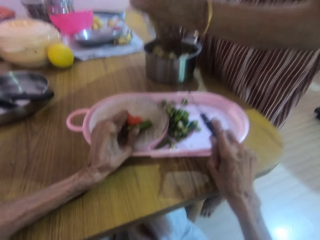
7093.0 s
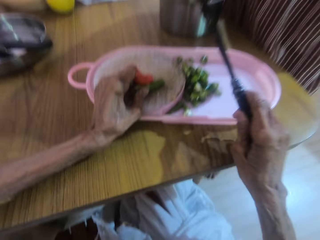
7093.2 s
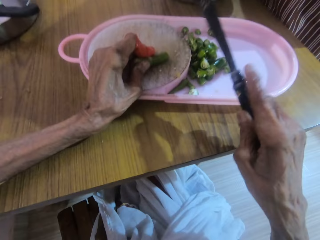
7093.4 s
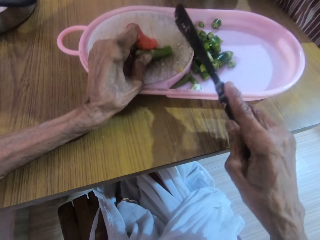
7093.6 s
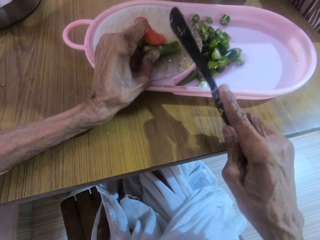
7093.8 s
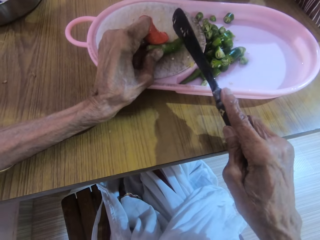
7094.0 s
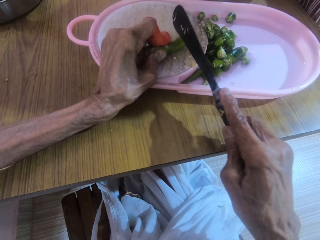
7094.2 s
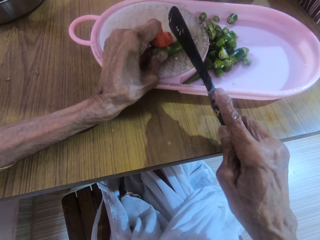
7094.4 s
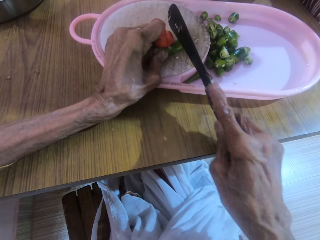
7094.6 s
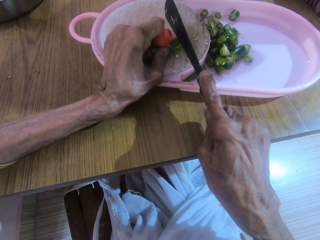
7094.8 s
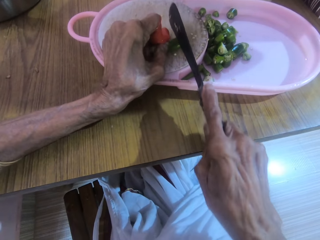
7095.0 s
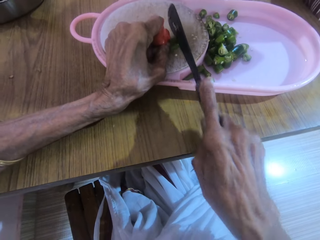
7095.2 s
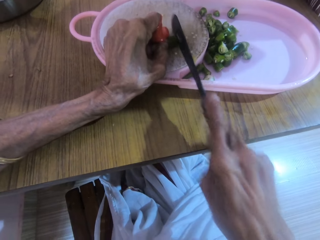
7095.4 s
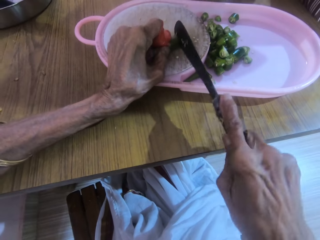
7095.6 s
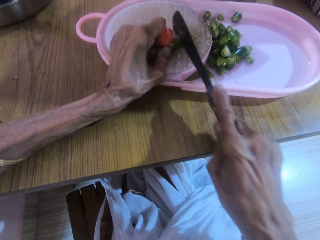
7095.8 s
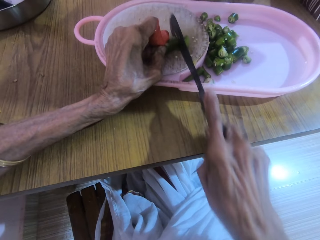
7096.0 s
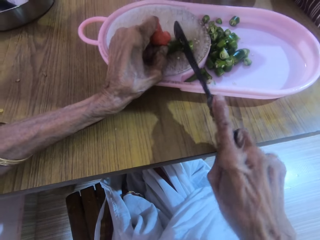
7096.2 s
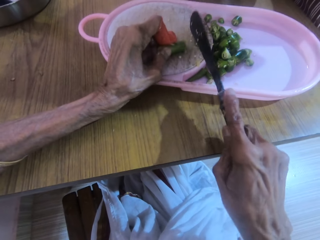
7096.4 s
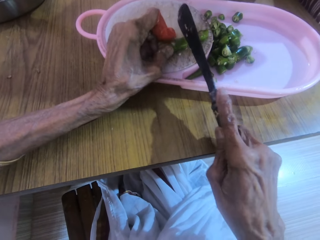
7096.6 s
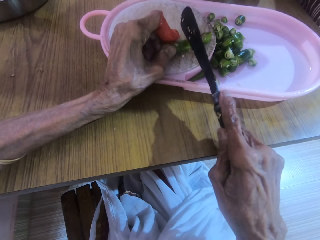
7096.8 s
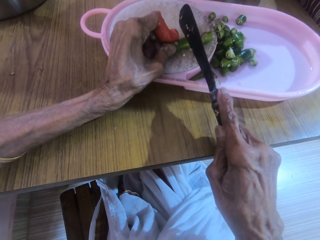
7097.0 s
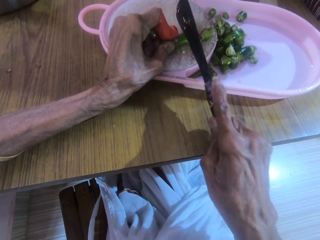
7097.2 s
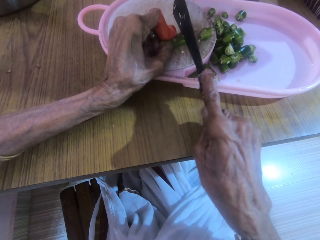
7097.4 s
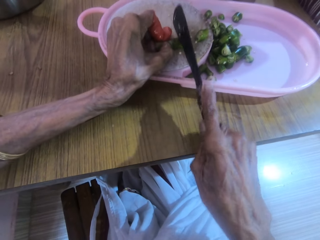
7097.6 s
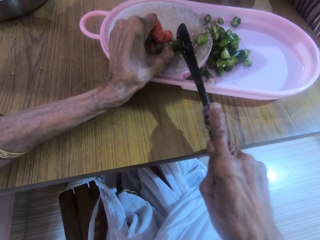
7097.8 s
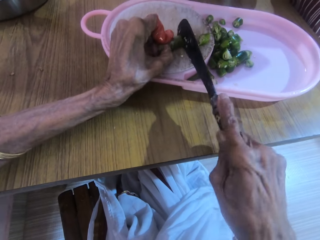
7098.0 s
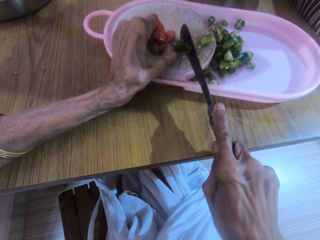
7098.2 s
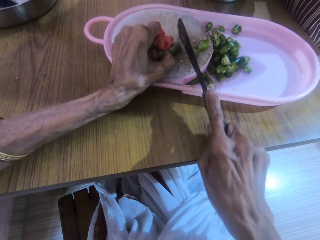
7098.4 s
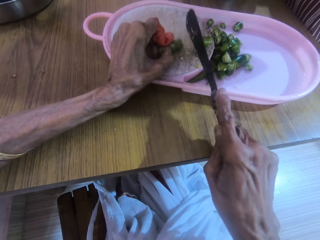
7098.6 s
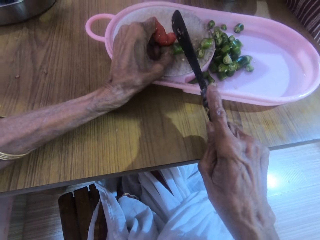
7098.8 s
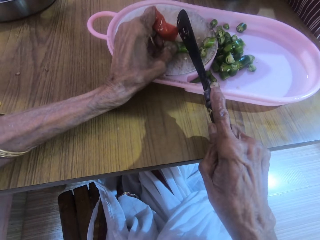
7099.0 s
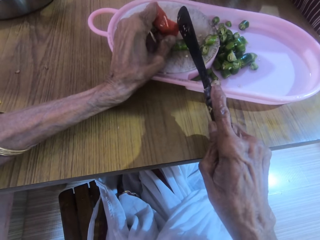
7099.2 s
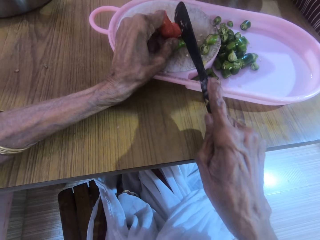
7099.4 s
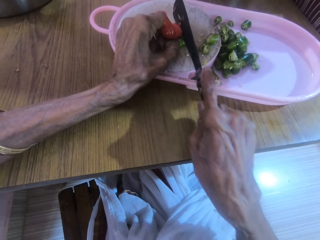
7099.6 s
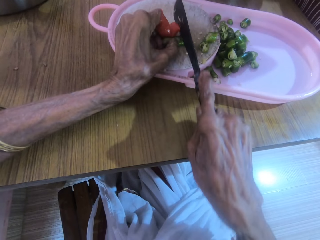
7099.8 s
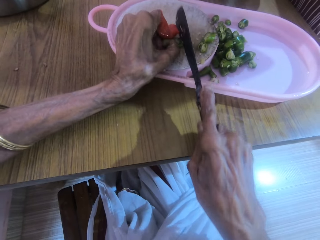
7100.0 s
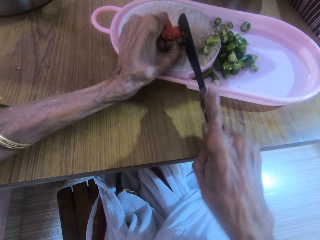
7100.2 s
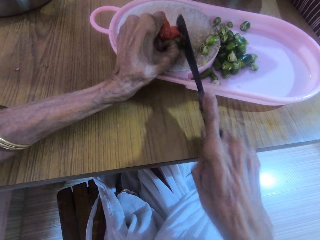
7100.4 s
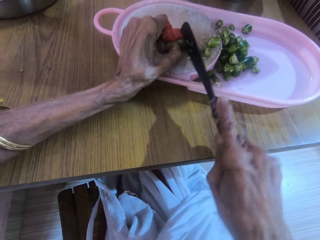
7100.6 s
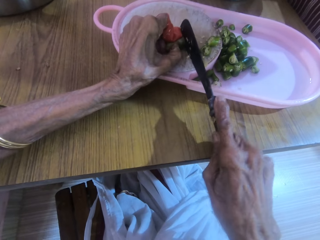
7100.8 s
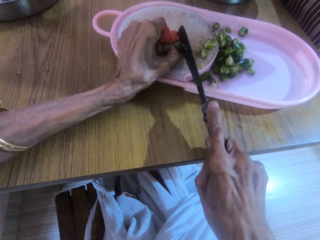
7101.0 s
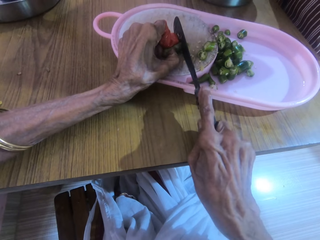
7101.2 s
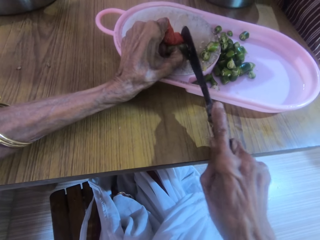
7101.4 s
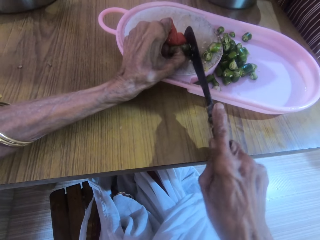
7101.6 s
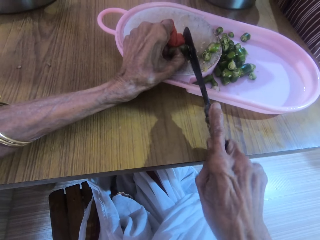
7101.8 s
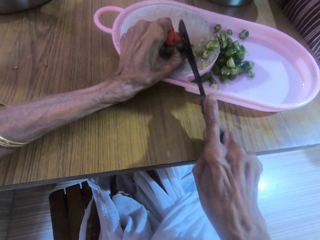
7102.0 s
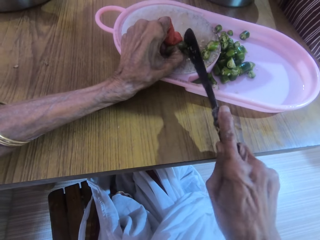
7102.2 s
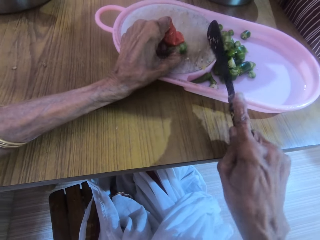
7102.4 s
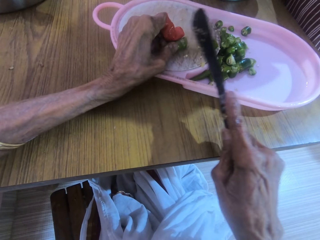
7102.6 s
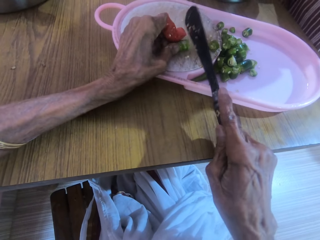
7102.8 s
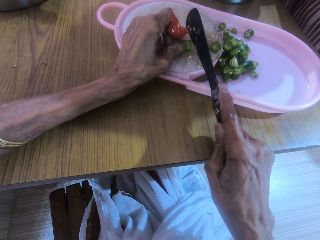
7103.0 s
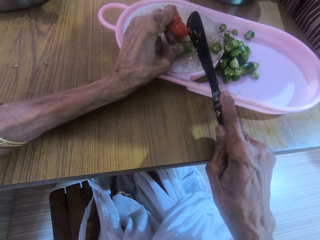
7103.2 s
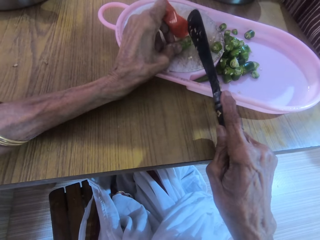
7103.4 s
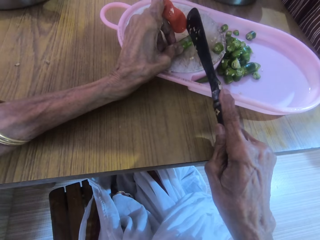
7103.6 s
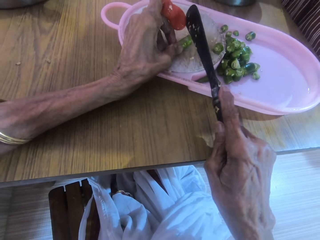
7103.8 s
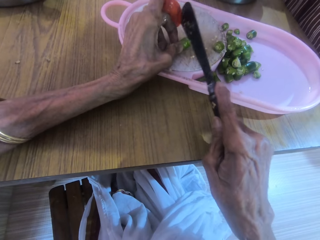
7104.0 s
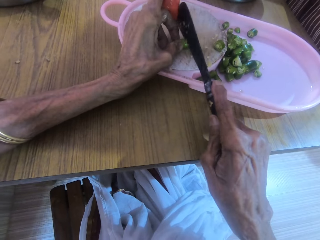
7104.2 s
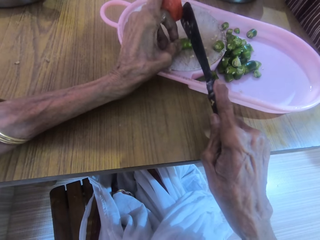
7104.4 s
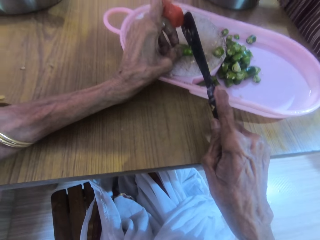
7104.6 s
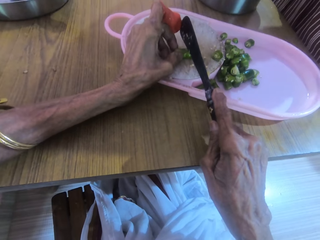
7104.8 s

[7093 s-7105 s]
The camera wearer cuts the chili.

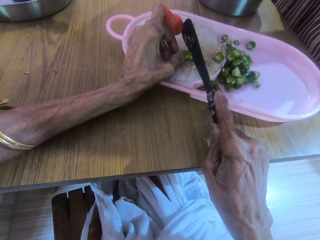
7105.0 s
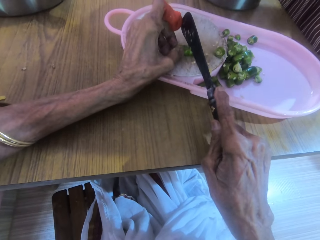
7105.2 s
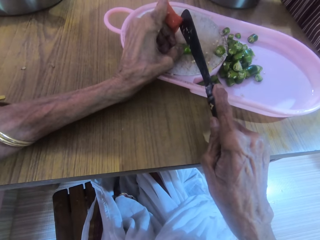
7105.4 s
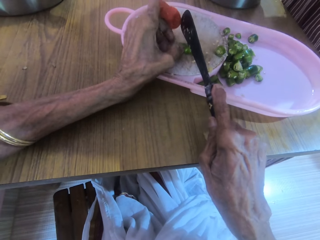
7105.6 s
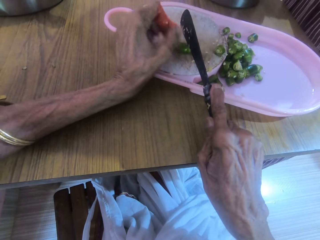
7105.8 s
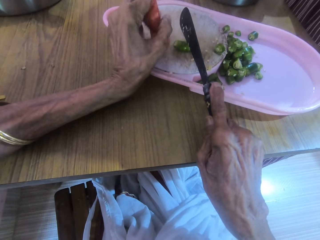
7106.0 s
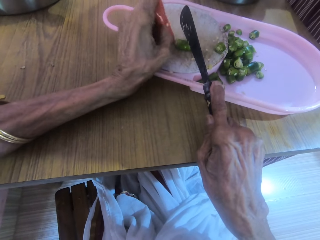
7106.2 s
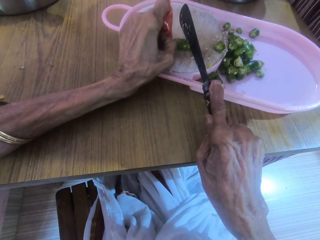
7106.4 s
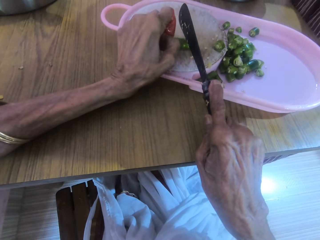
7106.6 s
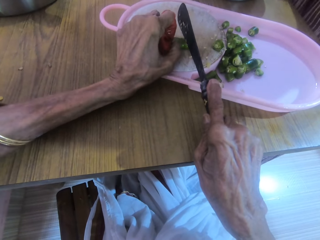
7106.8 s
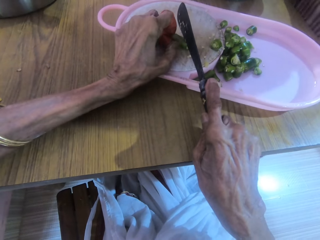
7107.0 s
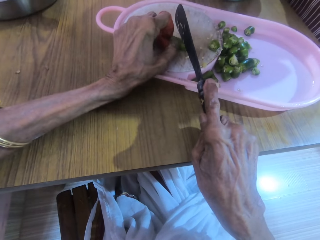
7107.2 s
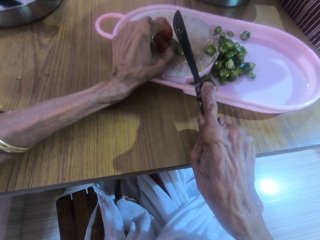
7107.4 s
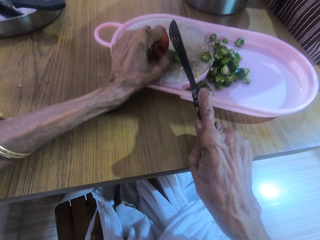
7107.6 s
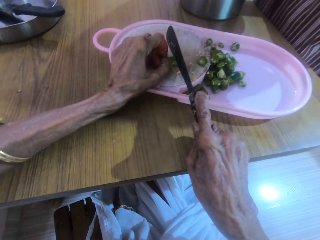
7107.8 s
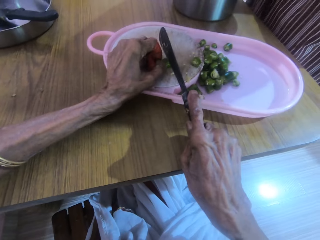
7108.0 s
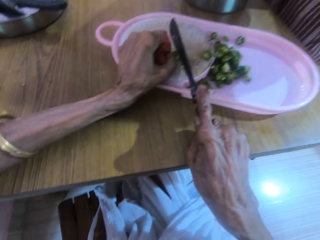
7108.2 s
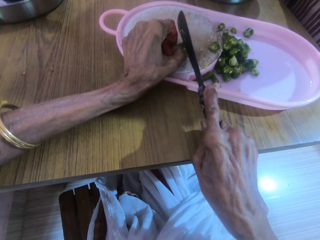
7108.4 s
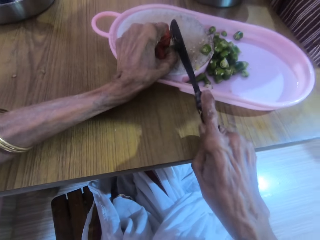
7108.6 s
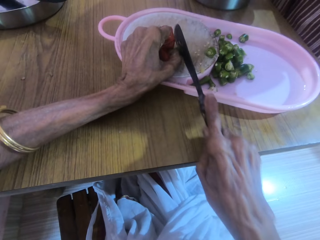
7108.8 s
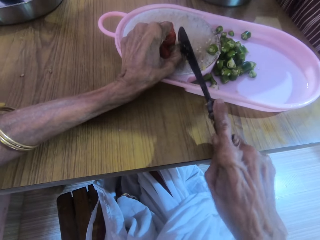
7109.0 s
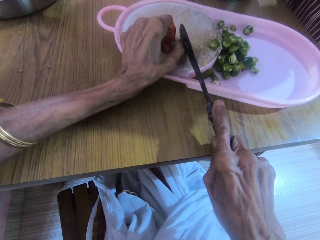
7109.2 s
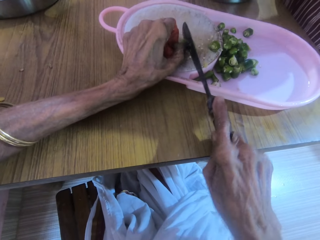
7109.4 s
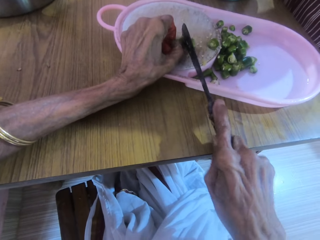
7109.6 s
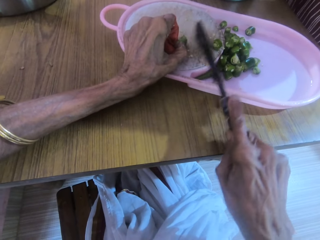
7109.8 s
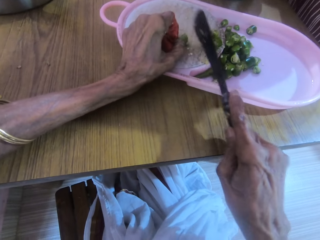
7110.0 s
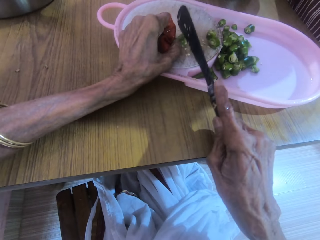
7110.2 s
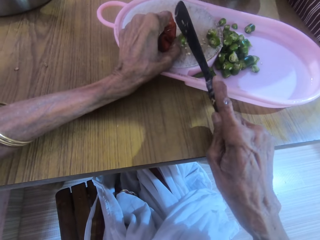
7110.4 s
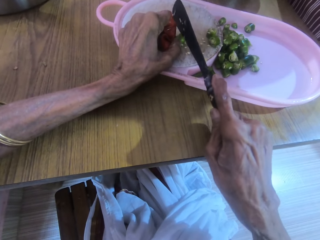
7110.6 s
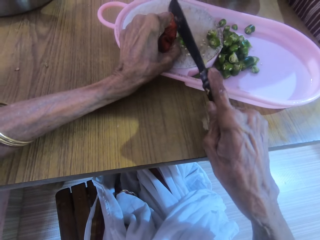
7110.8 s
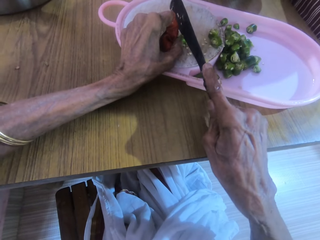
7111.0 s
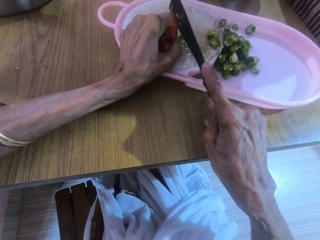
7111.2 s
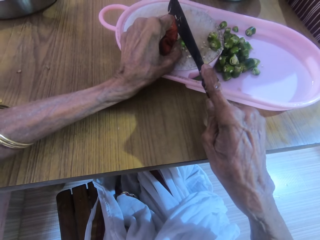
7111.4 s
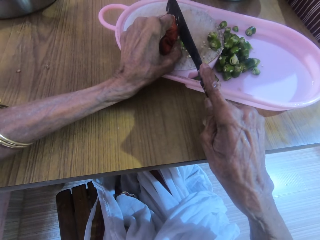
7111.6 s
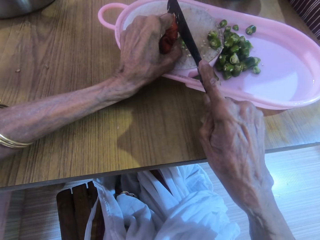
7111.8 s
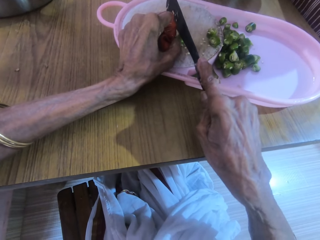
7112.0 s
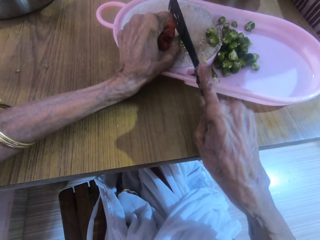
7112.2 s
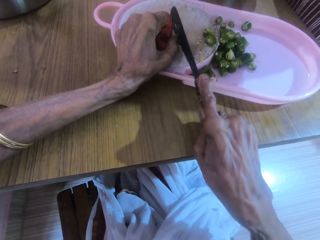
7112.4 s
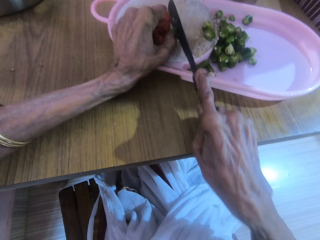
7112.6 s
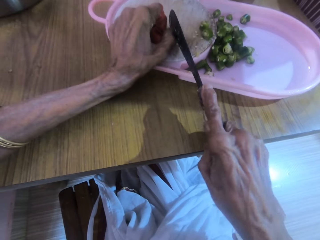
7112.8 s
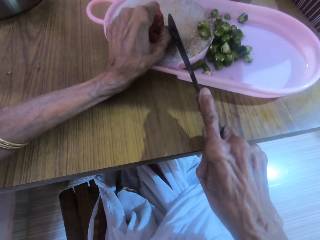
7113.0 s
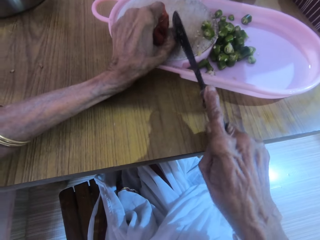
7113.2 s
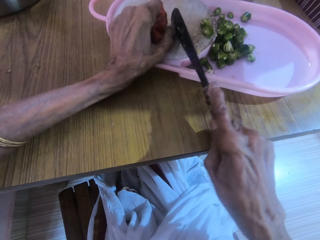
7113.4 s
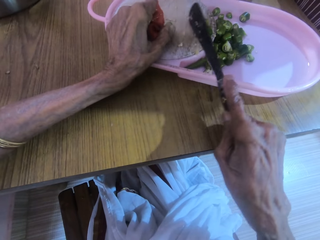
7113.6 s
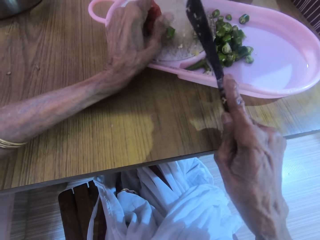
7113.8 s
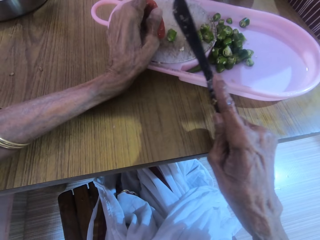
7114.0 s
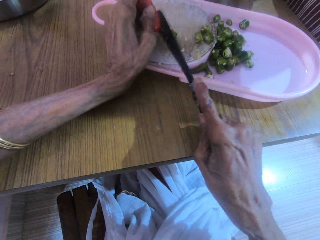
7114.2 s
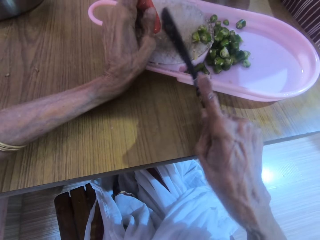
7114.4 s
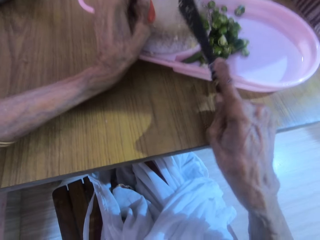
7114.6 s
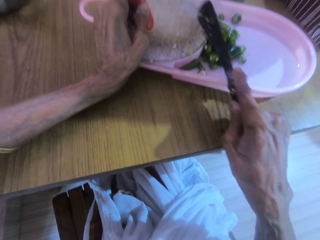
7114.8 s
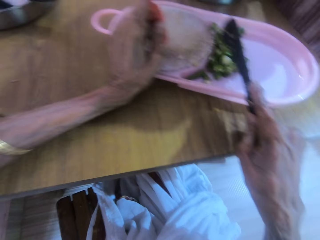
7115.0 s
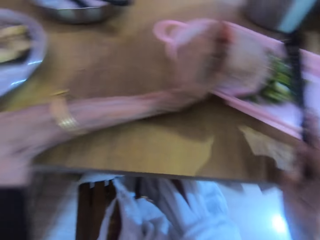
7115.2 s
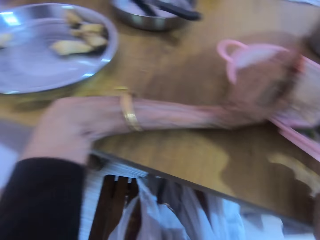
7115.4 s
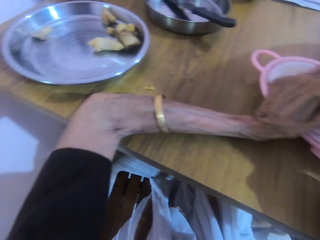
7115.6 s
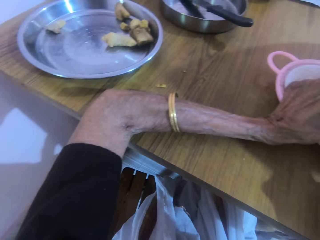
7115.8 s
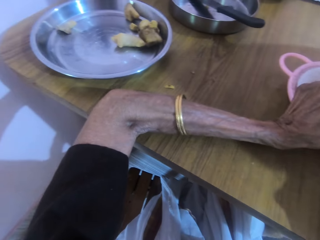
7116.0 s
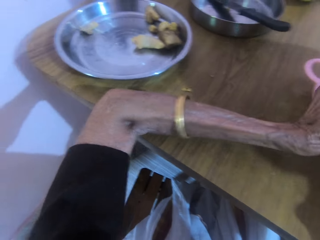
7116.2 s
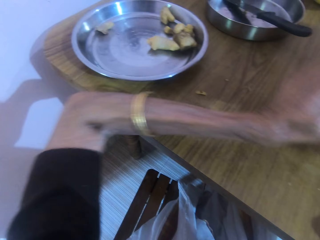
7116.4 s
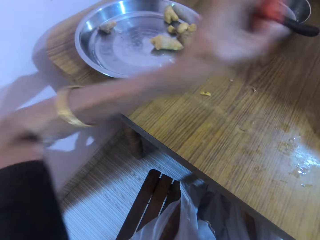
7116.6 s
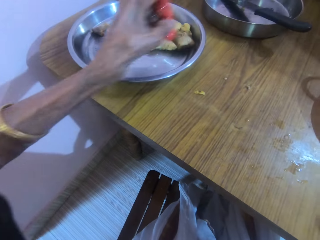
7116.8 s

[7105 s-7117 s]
The camera wearer moves the pieces of green pepper with the knife in the right hand. They put the chilies on the tray.
